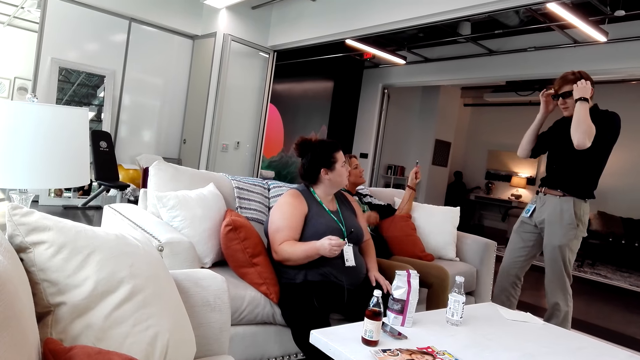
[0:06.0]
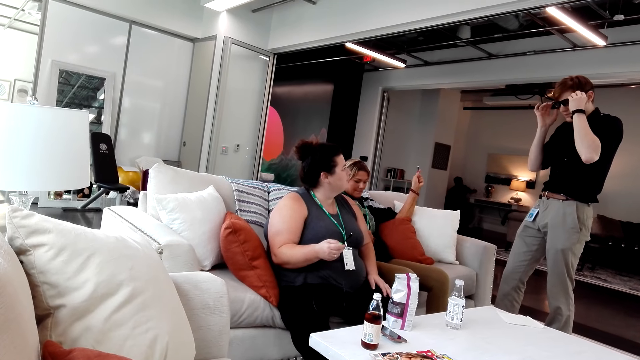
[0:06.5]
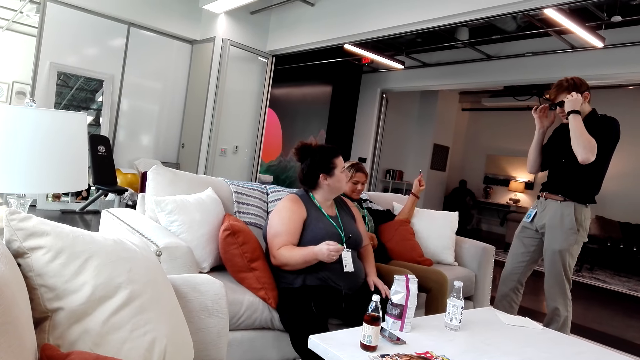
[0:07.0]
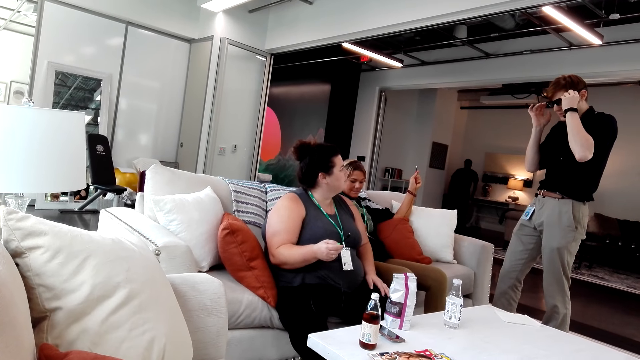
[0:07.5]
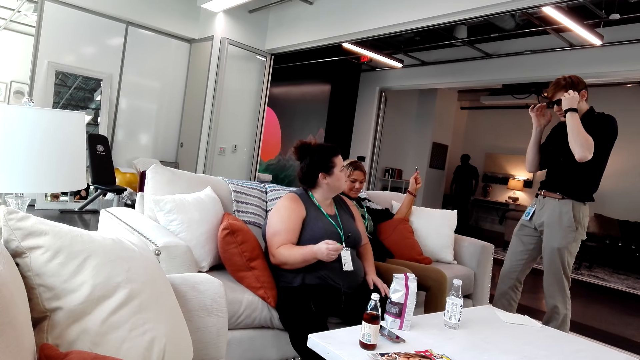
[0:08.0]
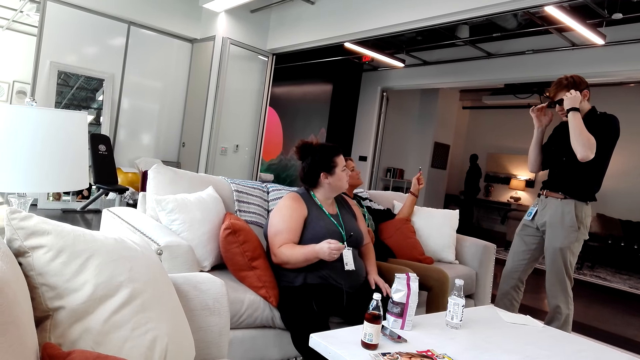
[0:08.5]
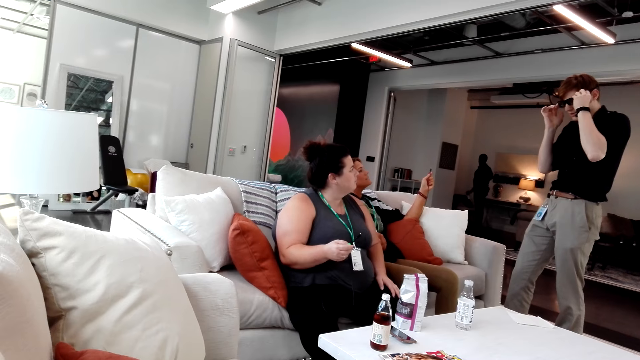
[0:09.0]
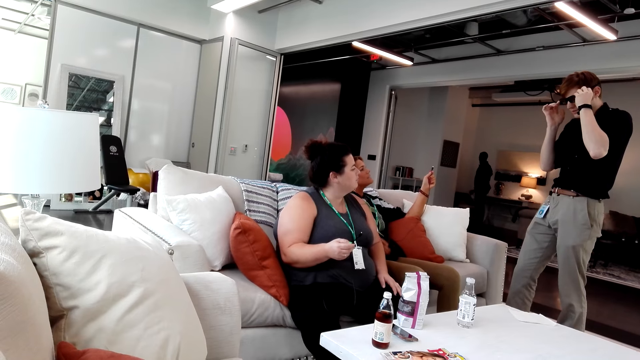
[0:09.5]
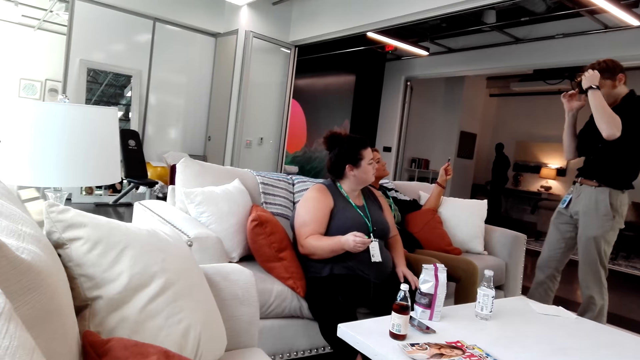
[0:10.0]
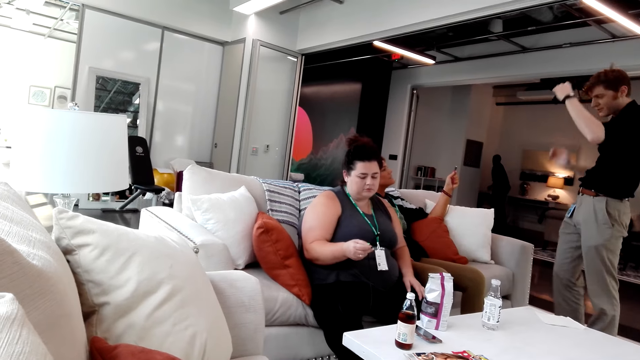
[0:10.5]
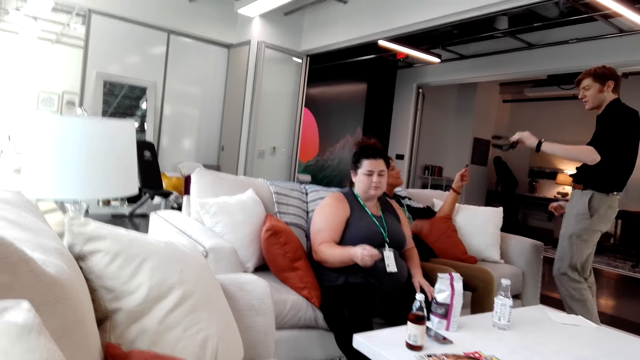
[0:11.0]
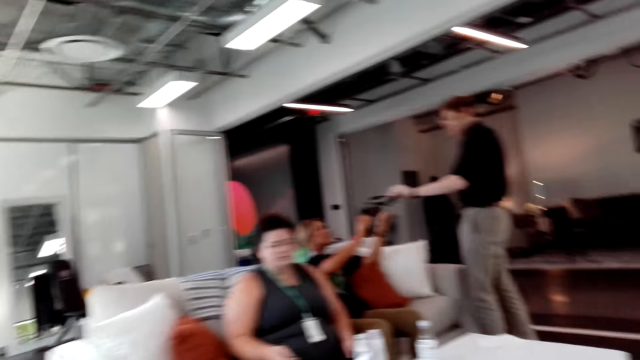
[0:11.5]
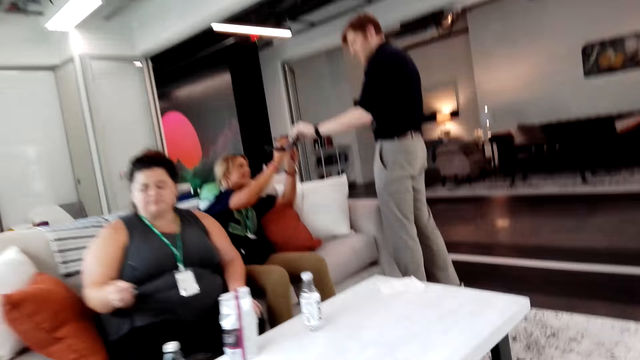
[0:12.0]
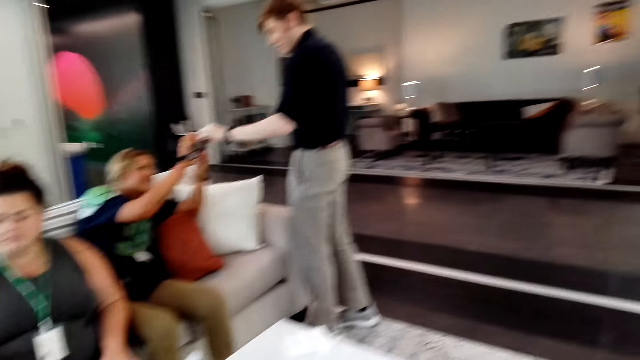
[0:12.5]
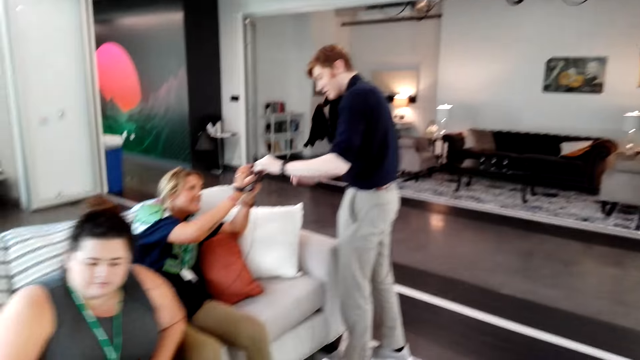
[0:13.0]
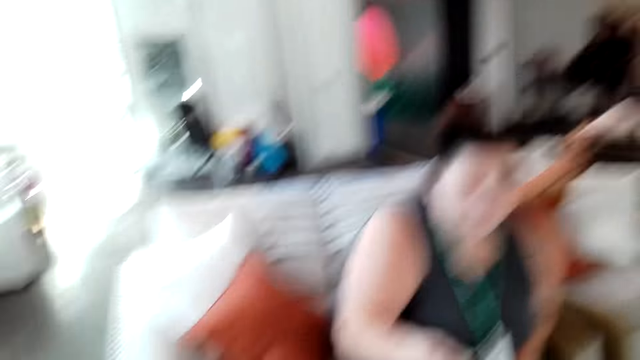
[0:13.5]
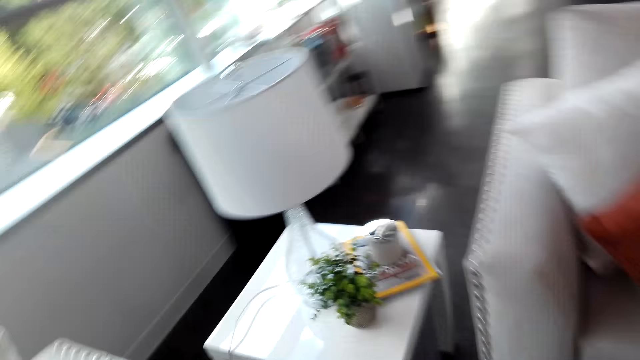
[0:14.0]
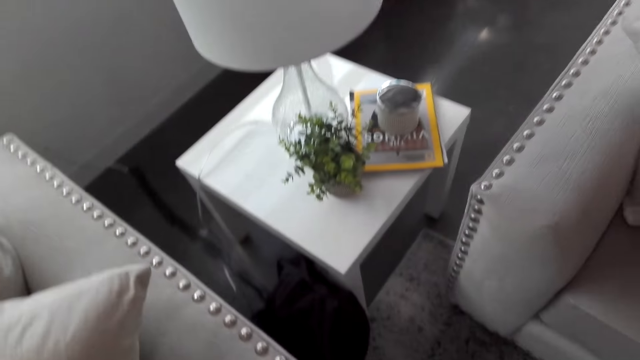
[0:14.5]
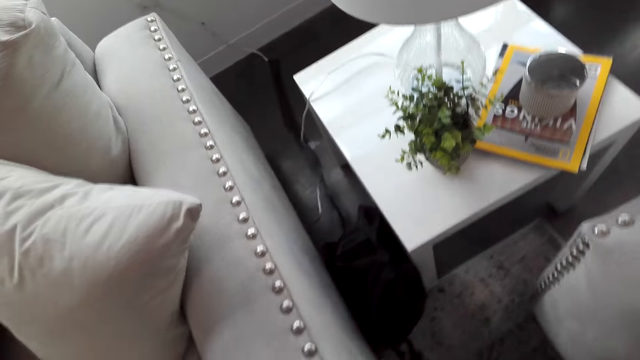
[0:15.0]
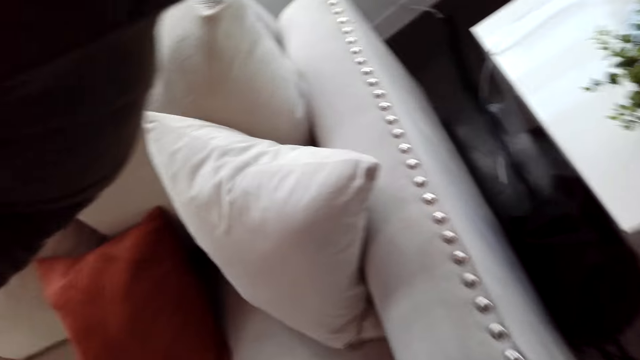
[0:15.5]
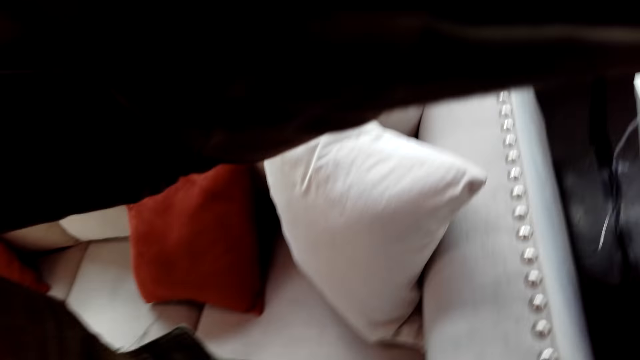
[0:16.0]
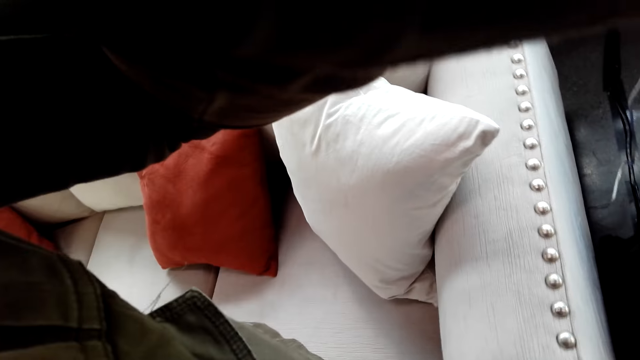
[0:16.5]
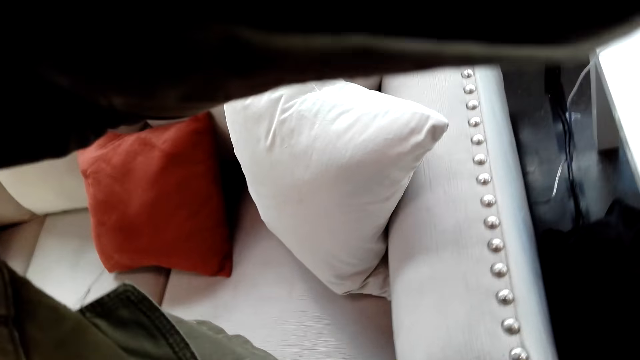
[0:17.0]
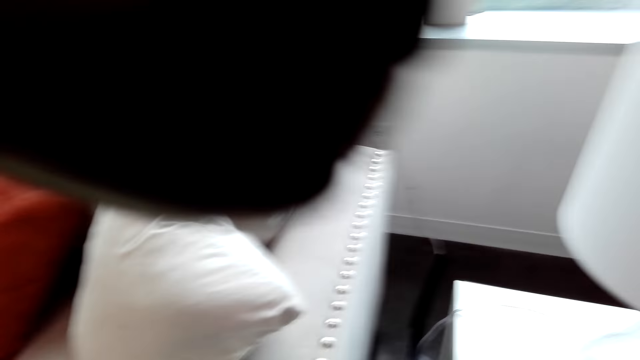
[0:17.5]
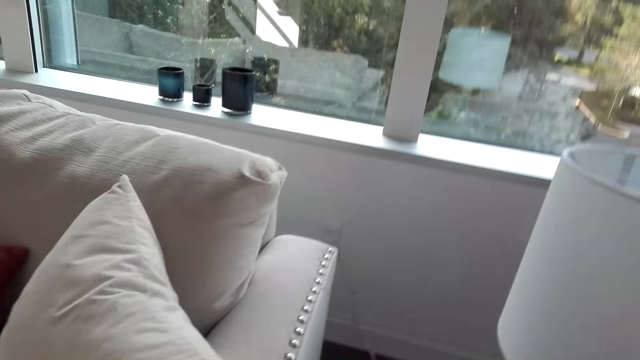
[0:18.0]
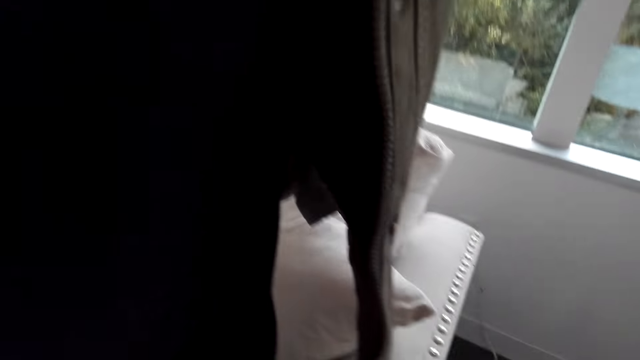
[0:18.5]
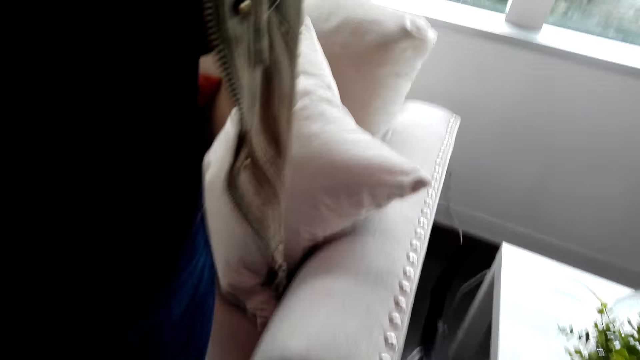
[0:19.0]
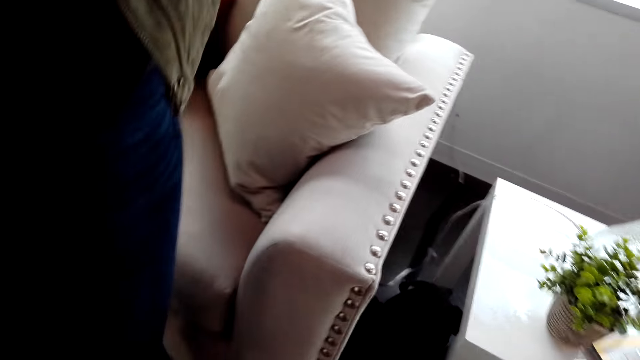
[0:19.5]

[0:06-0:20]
A man wears the camera glasses. The camera wearer talks to a woman. A person removes a sunglass. The camera wearer removes the glasses. The person gives another person the sunglass. The woman picks up the glasses. The camera wearer stands up from a couch. Another person stands up from the couch. The camera wearer removes a camera. They wear the camera. Another person puts the camera on the camera wearer.

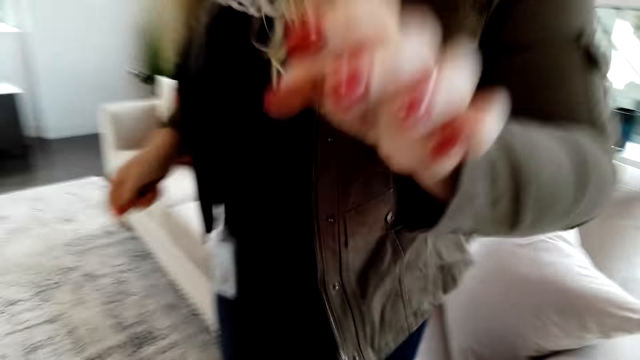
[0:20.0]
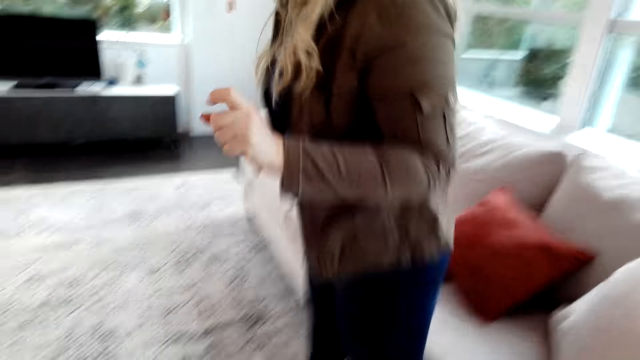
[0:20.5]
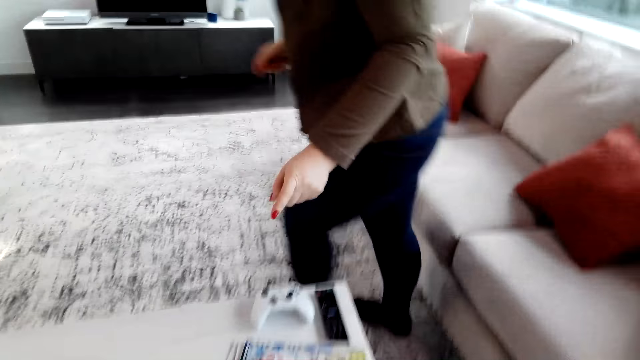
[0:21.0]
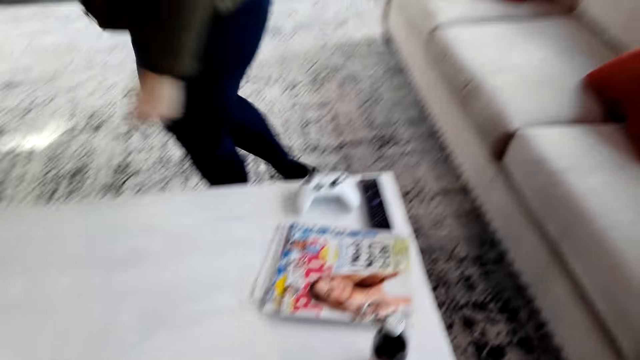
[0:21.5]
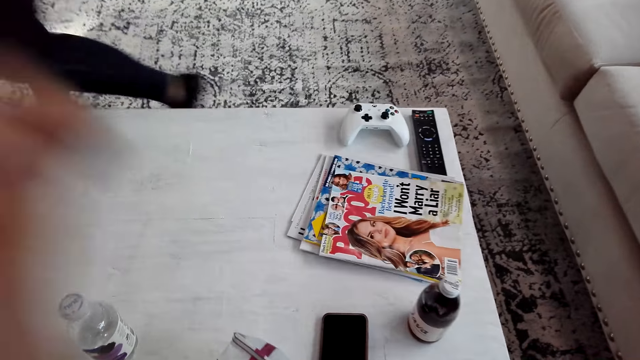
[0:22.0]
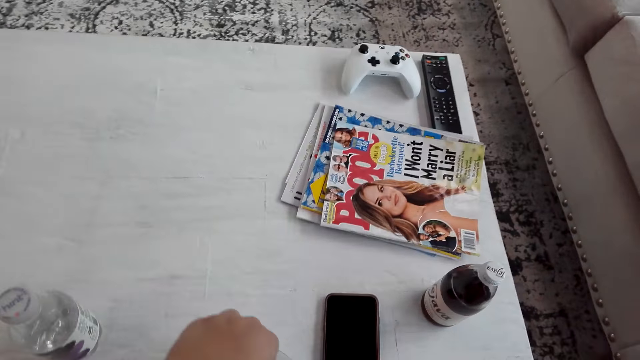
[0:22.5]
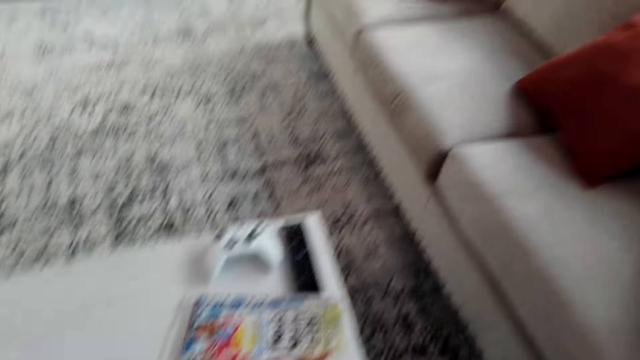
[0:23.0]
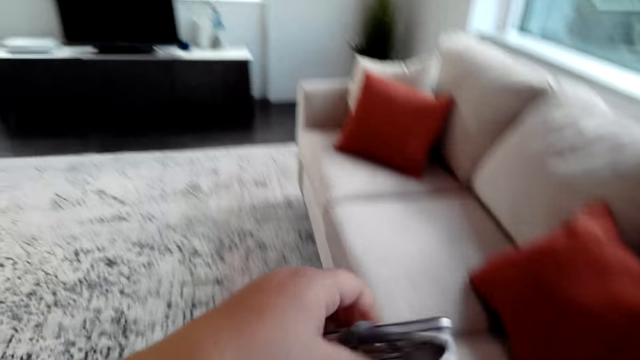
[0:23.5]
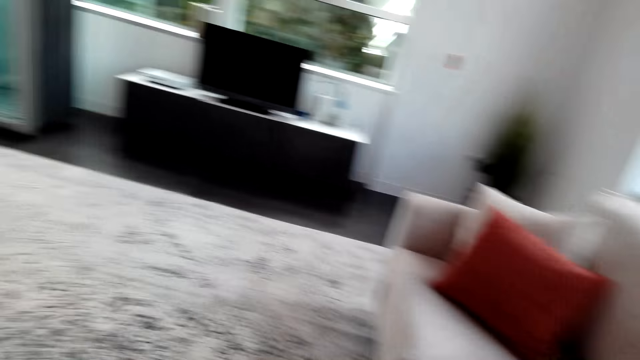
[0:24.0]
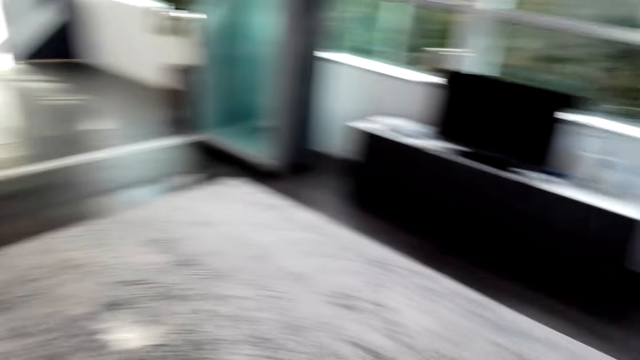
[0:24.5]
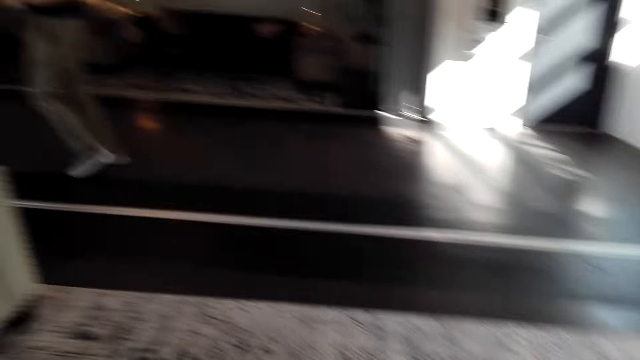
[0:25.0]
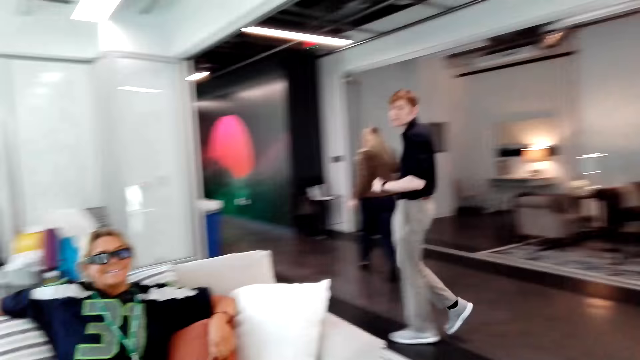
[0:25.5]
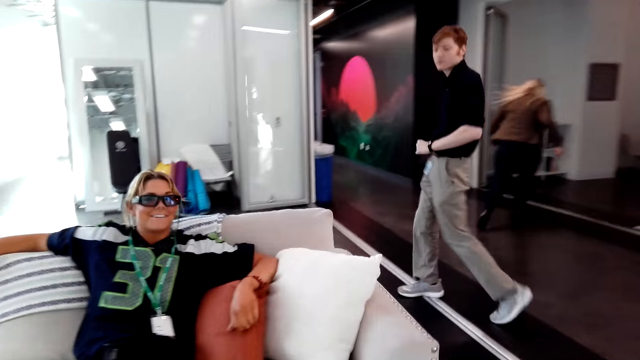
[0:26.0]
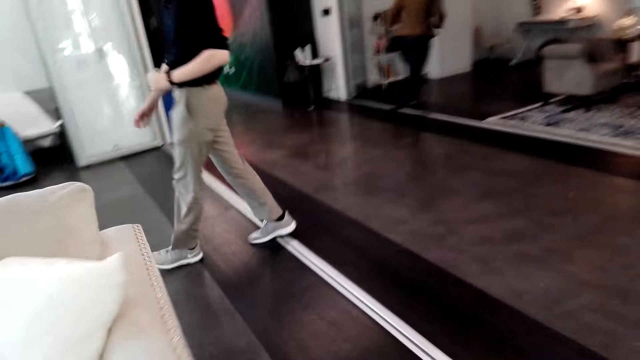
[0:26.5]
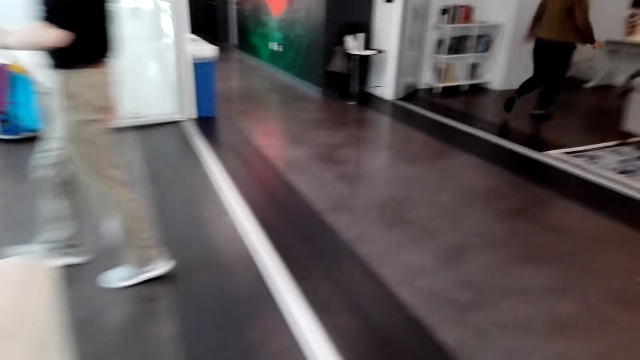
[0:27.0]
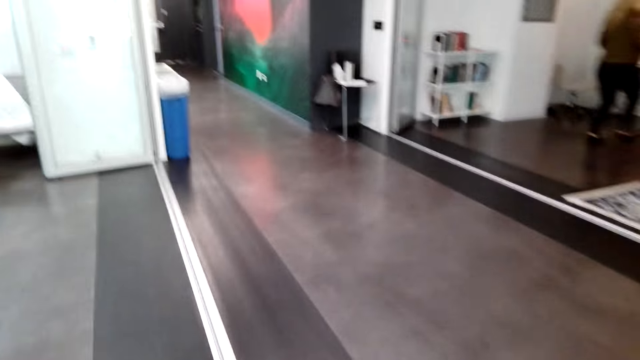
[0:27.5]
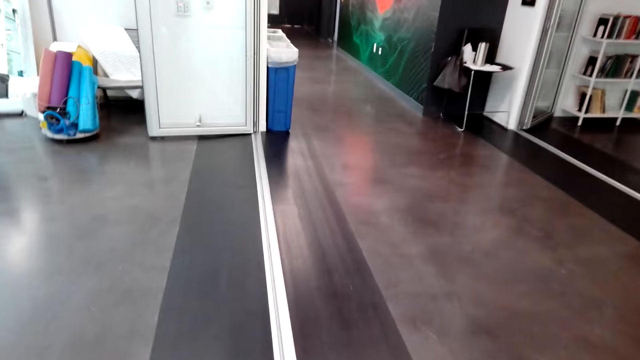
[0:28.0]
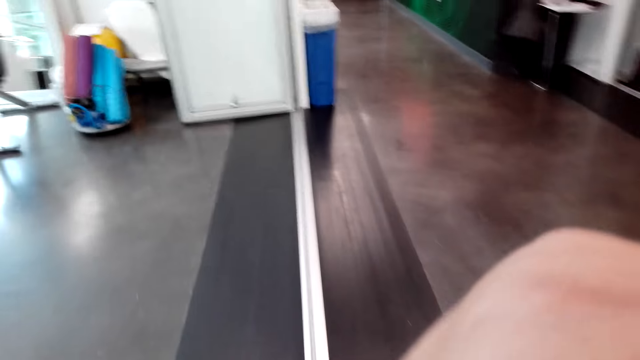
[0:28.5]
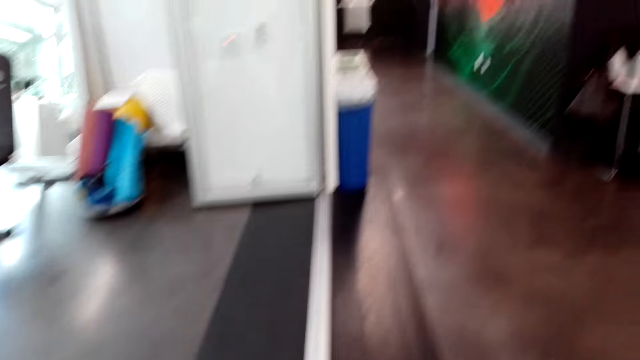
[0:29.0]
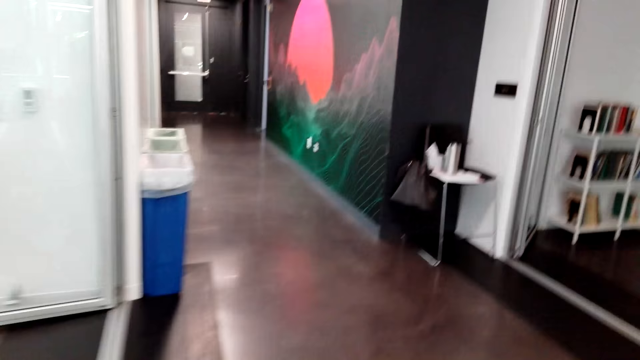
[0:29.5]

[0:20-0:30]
A person walks around the room. The camera wearer takes a coffee packet from the table. They walk around the room. Another person walks around the room. The camera wearer walks and talks.
